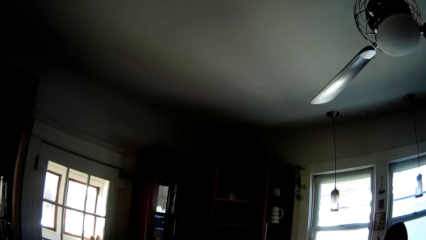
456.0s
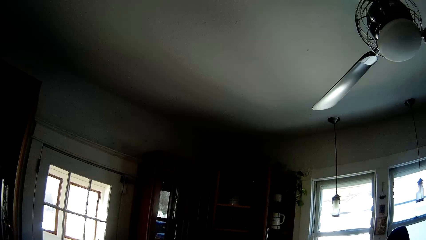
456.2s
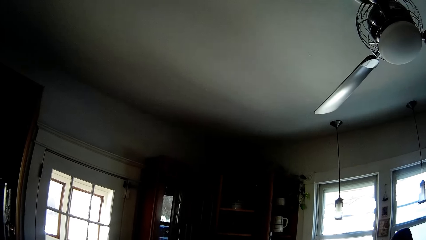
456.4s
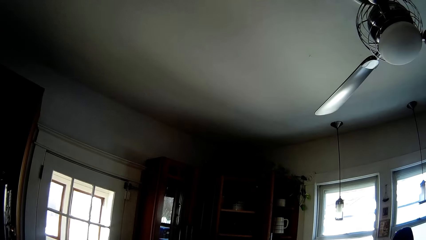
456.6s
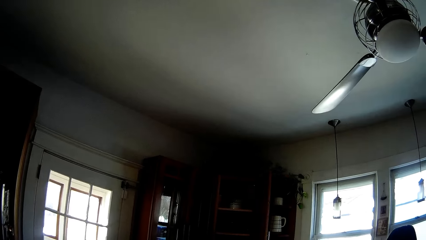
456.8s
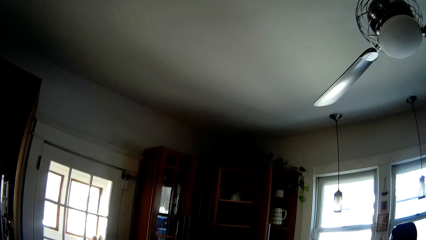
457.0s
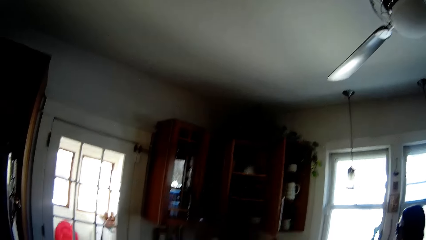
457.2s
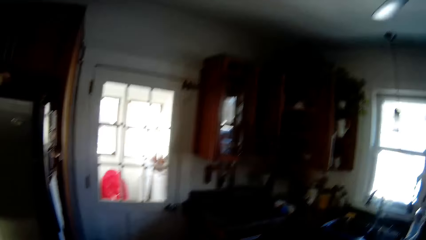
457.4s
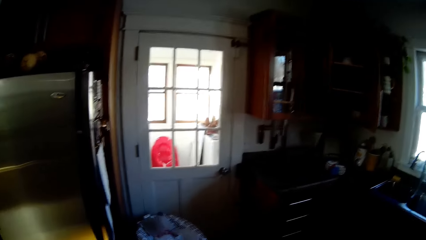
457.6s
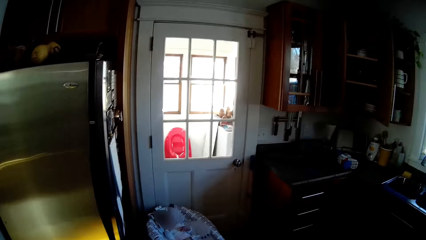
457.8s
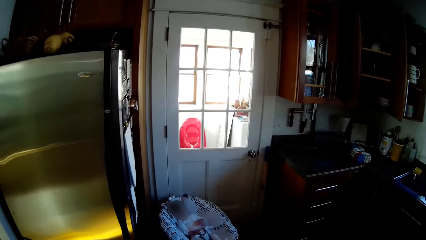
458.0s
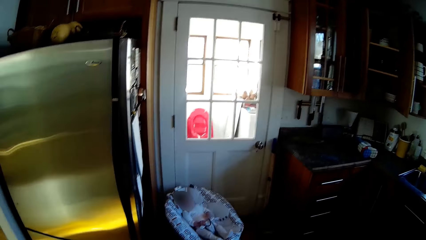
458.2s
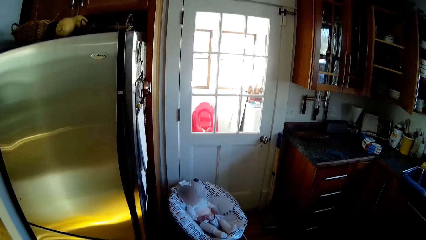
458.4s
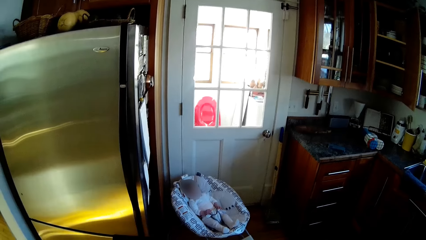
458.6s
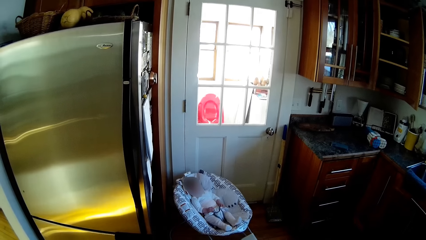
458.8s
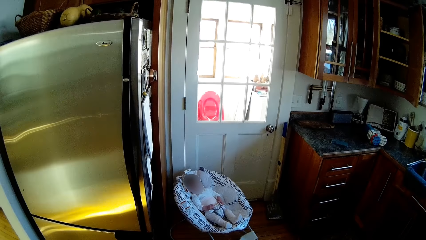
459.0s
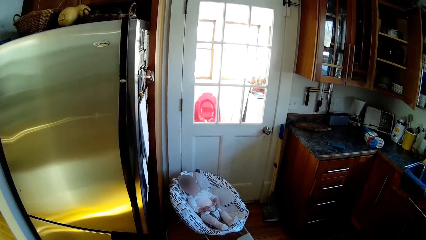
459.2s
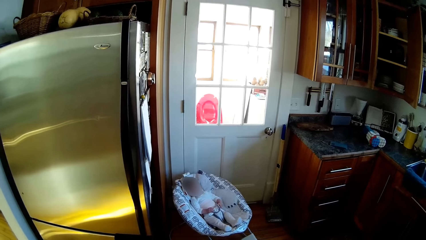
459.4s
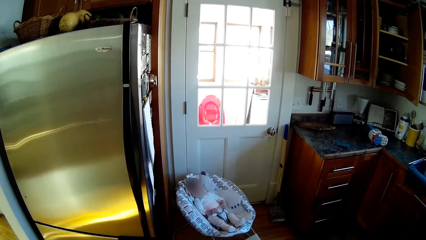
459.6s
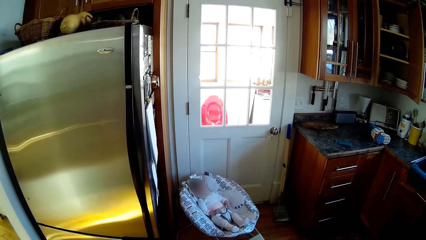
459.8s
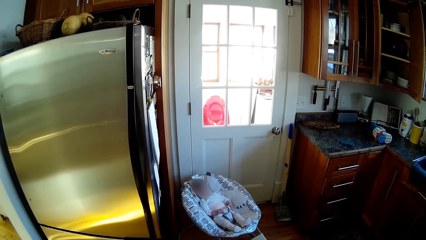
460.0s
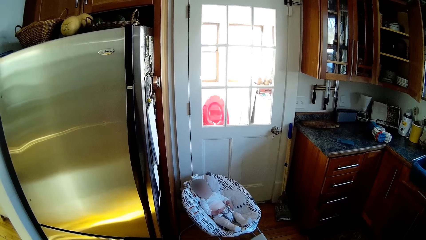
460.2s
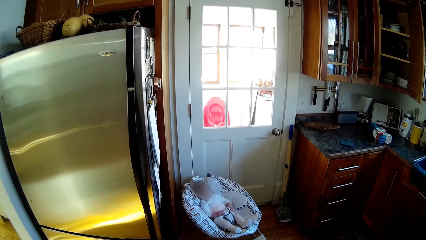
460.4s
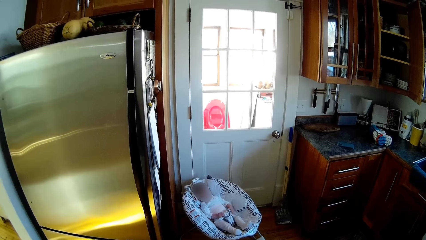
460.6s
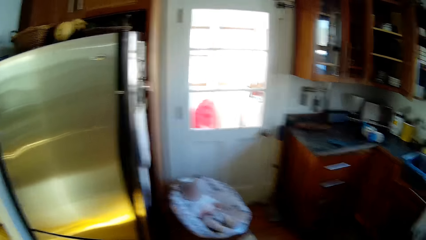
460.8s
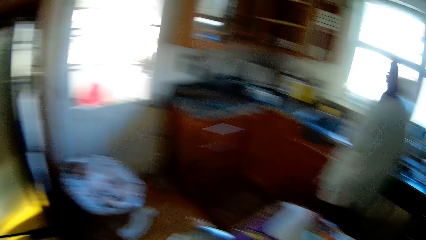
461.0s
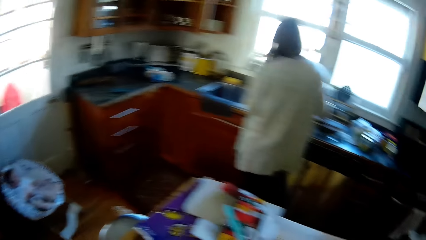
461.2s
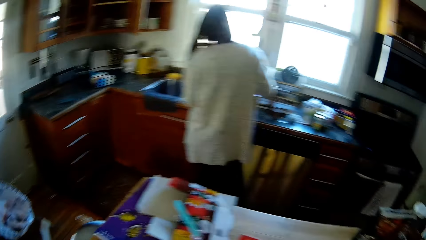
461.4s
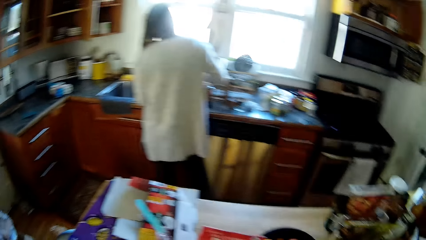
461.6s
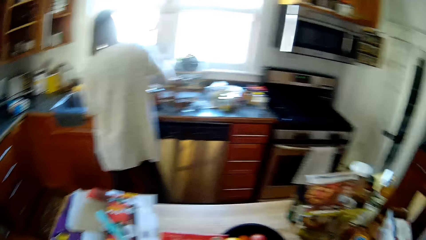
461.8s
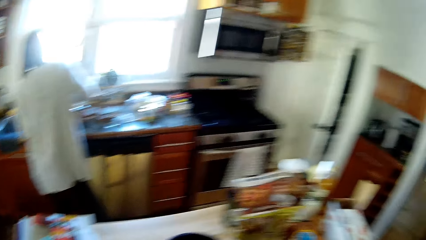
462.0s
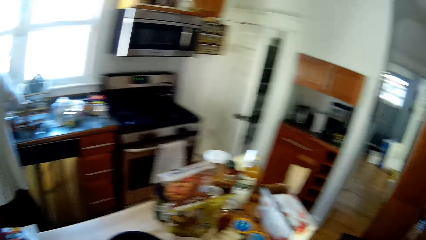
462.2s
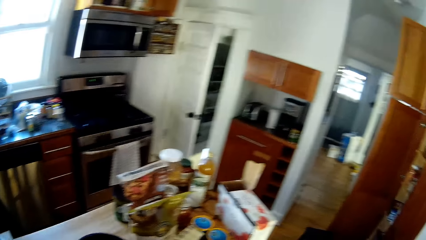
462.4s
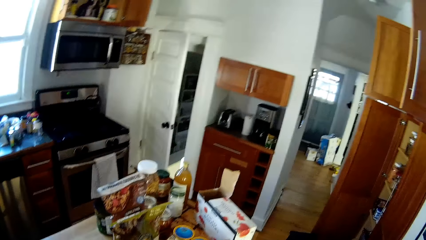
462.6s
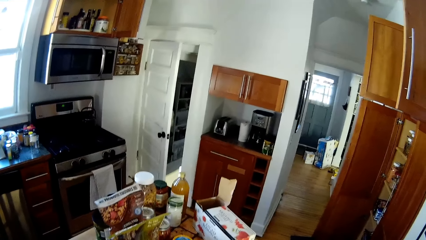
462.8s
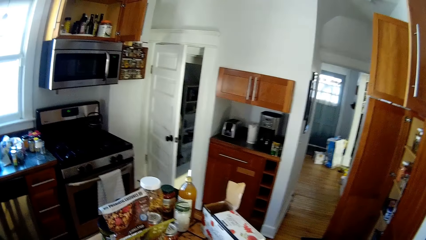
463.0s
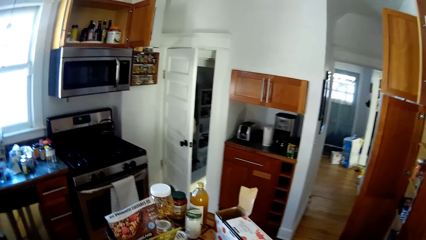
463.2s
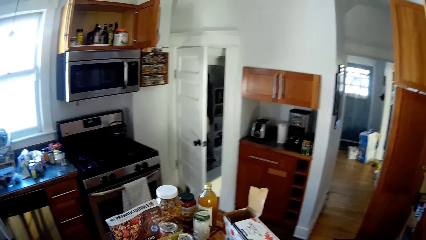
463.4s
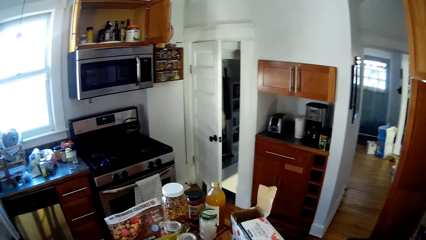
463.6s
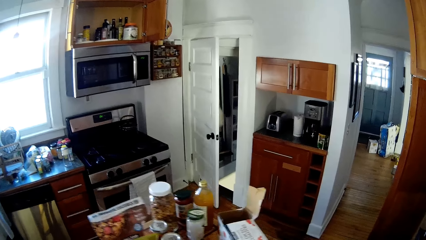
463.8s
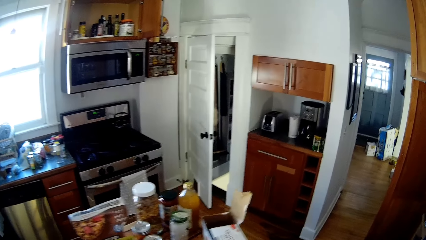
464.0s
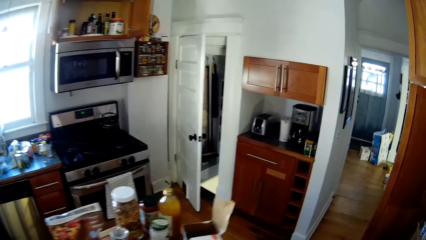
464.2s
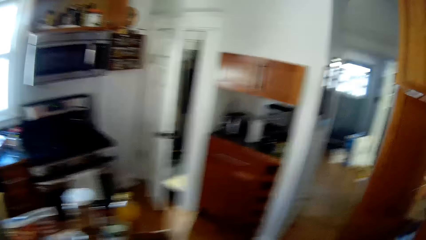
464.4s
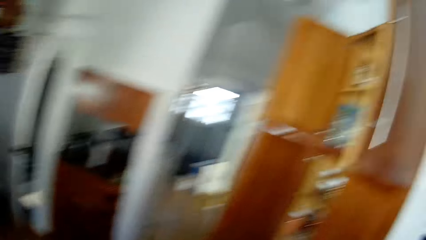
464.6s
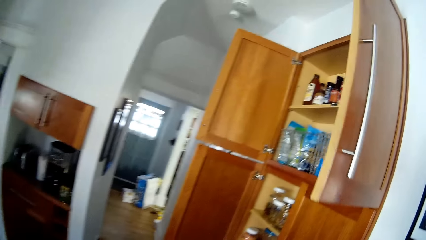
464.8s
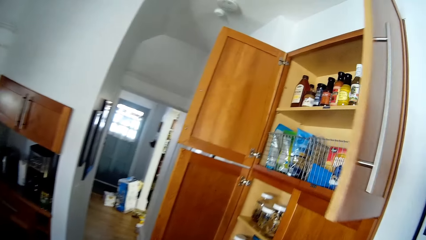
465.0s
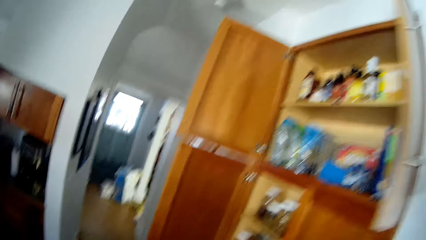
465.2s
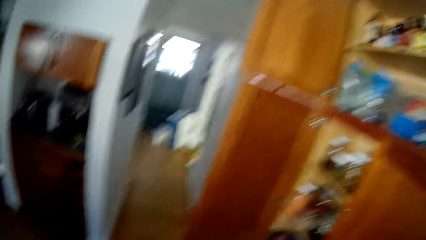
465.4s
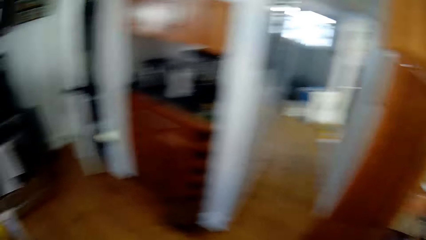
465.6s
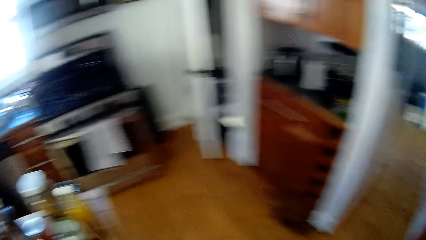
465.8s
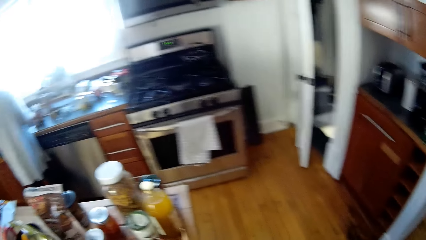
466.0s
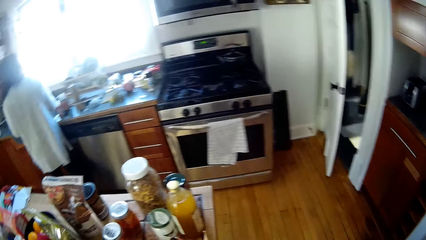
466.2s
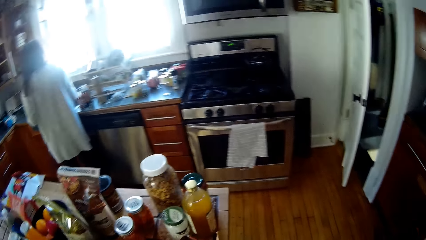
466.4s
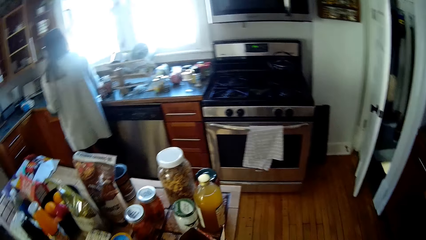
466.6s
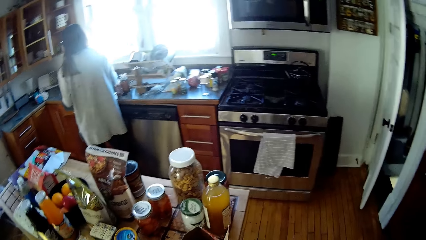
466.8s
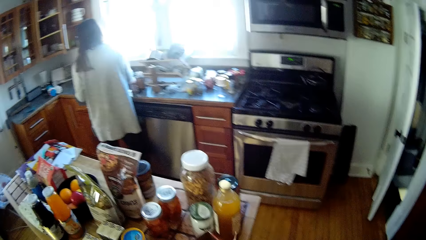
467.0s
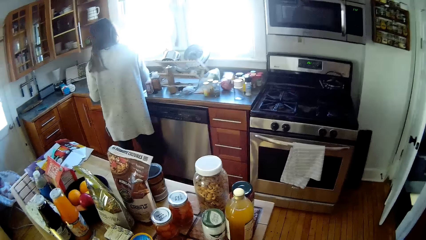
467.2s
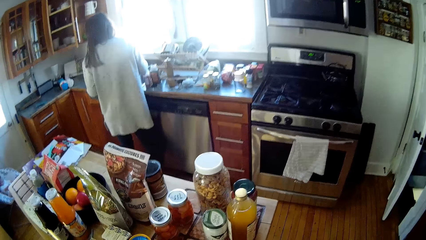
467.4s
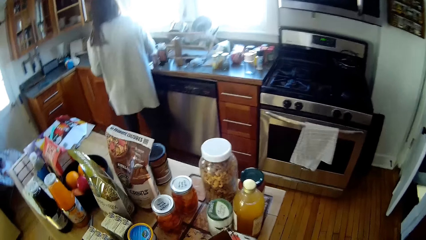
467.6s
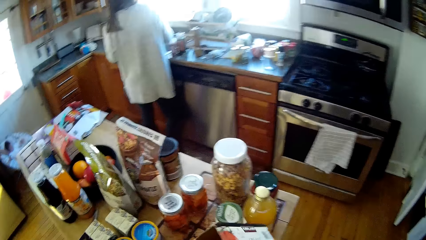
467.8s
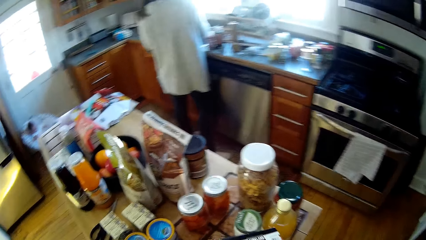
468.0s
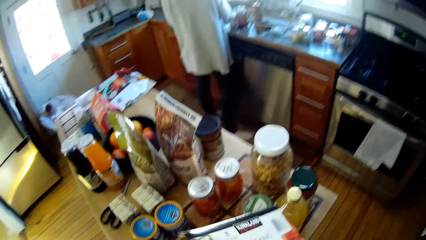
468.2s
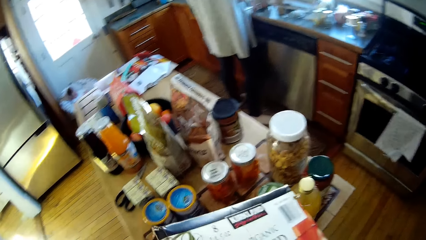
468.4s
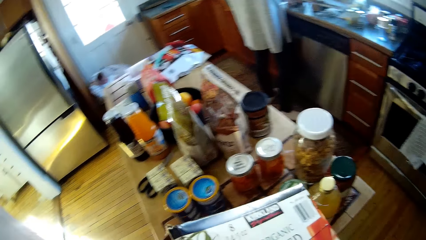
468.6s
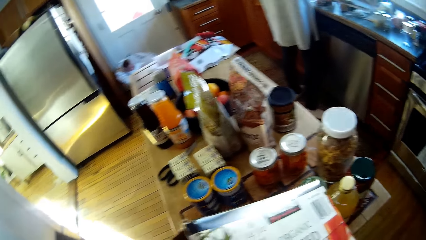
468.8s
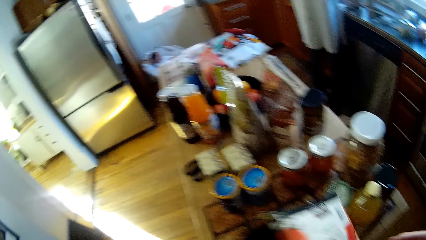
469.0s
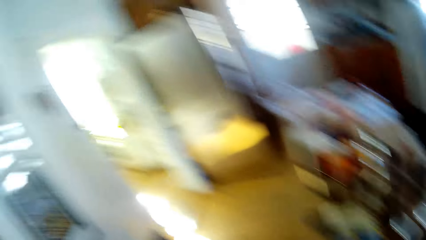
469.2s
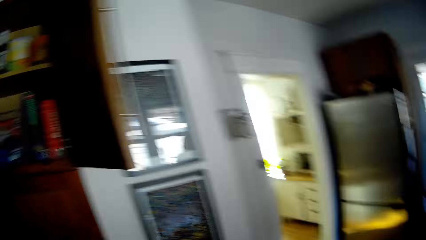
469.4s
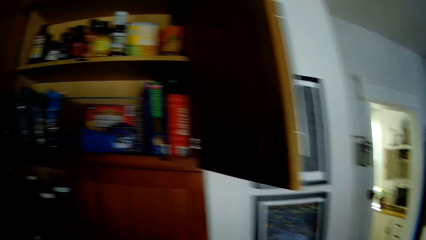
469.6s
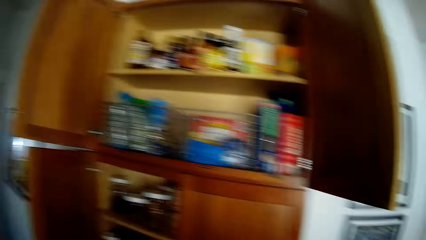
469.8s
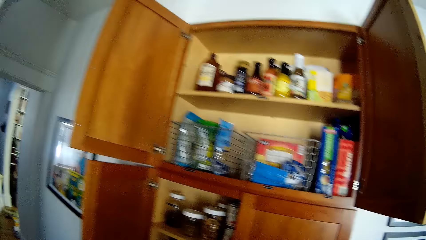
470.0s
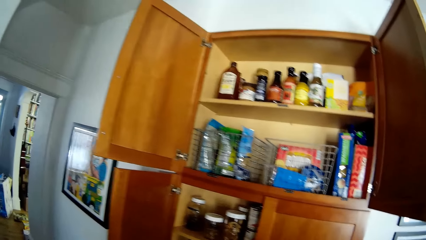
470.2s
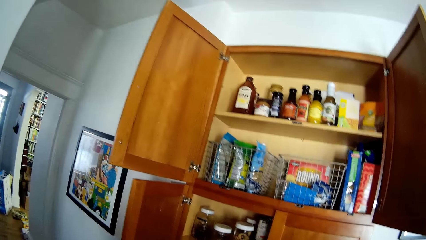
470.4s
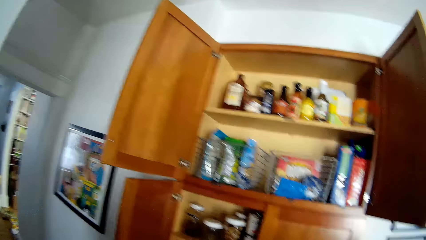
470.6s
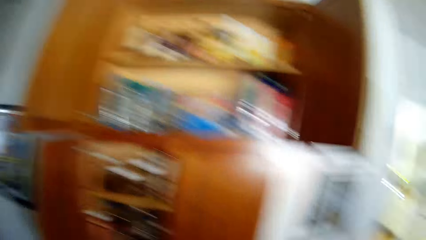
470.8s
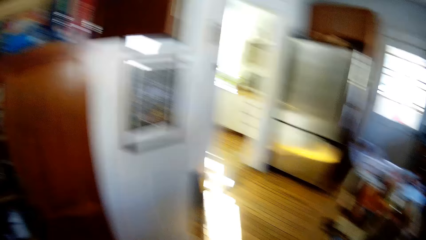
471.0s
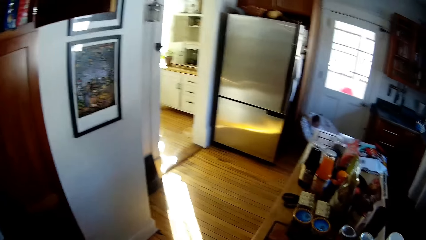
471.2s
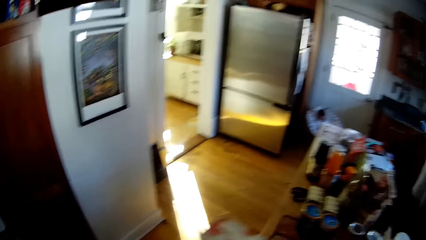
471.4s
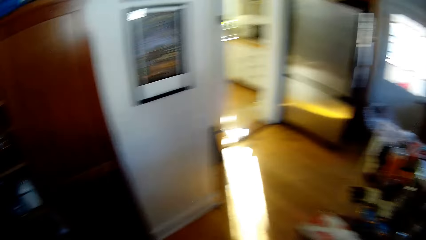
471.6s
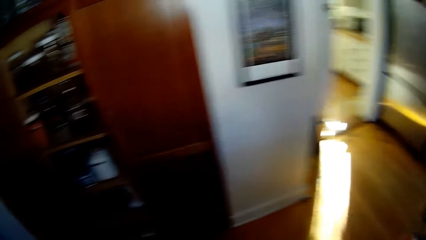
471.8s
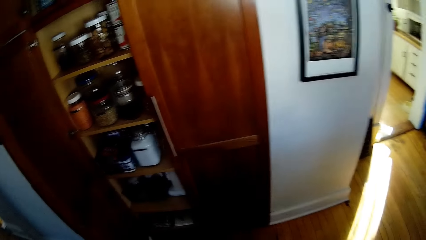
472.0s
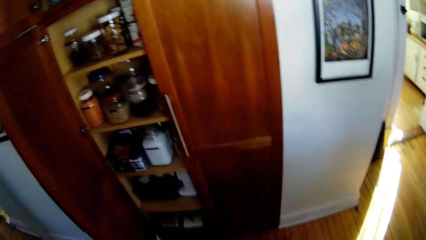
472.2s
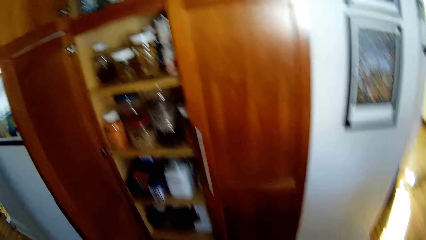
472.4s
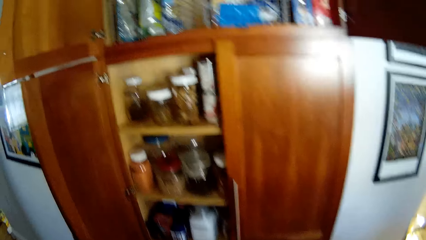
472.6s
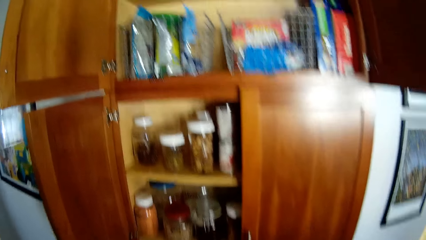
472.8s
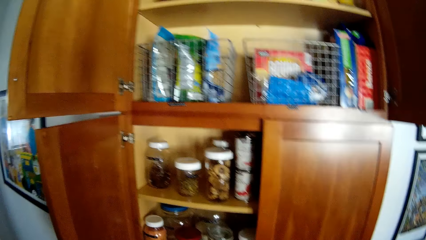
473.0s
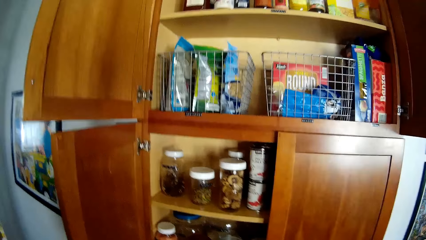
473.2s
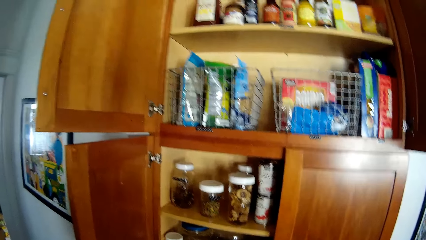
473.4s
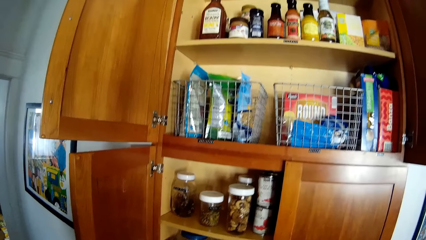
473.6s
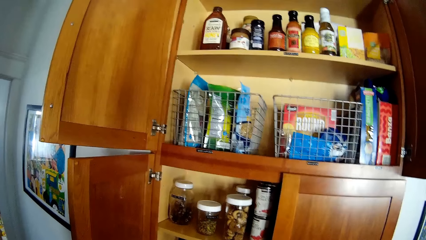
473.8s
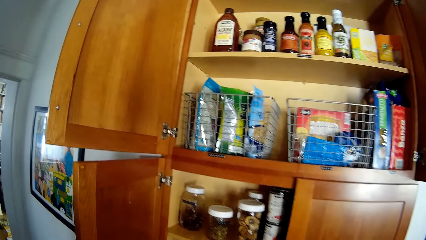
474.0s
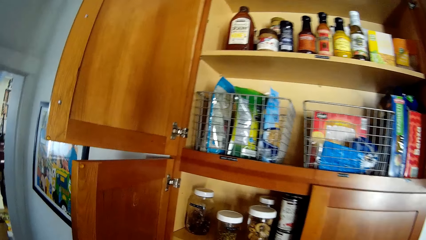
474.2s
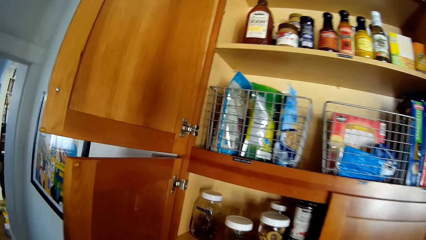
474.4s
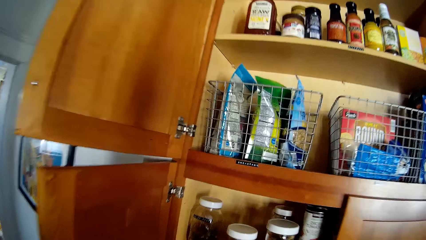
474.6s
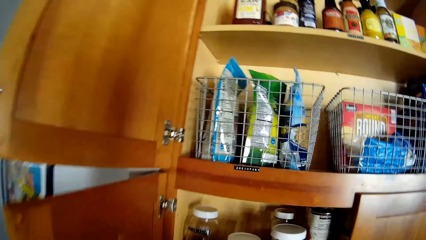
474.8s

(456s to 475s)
The camera wearer walks around the kitchen. He picks up a cereal box from the kitchen table with his right hand.
